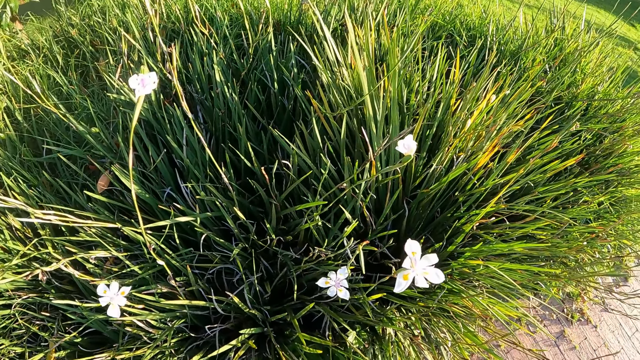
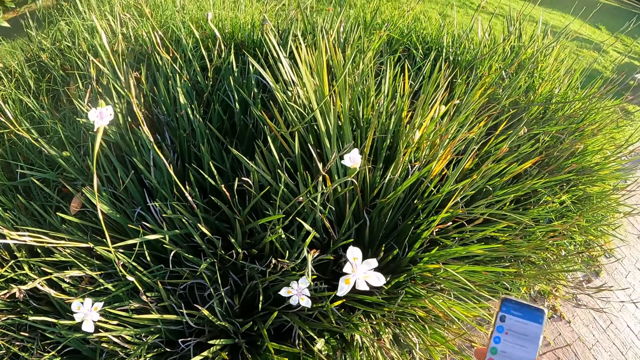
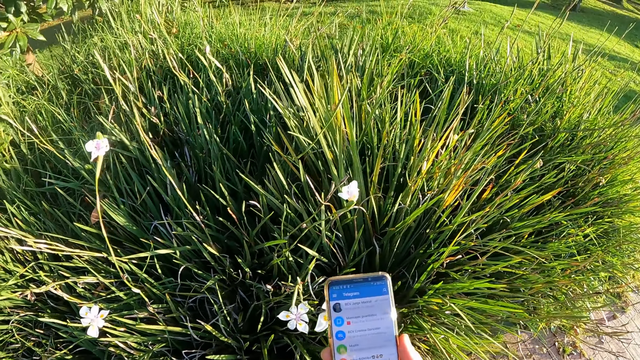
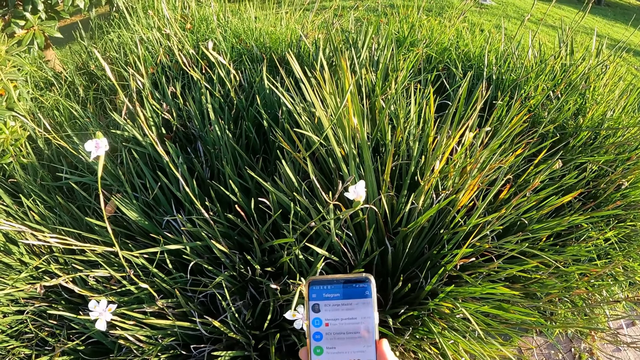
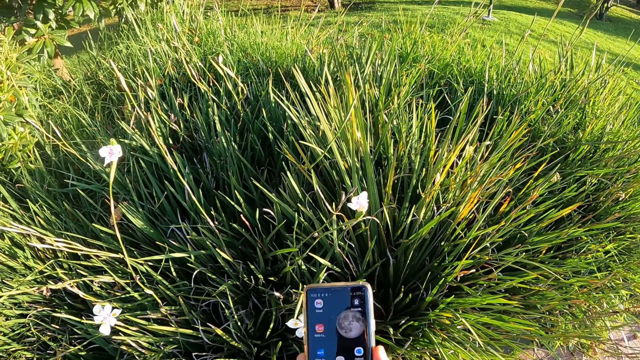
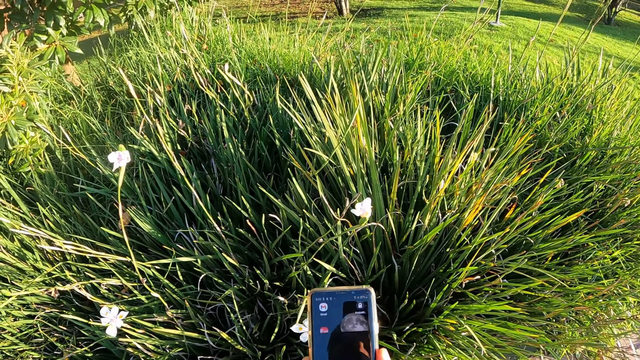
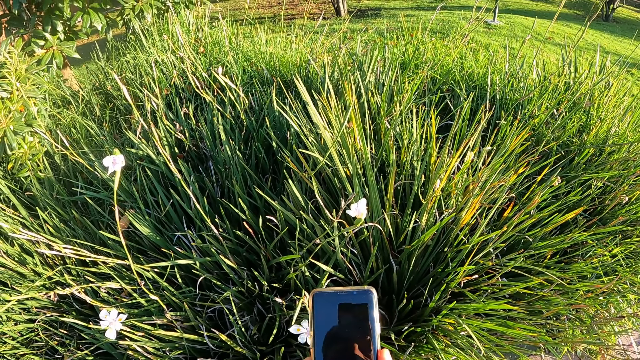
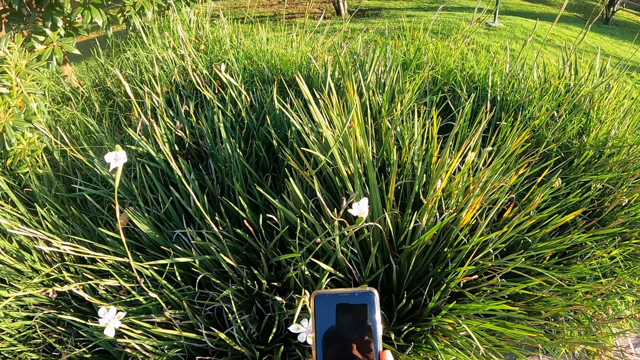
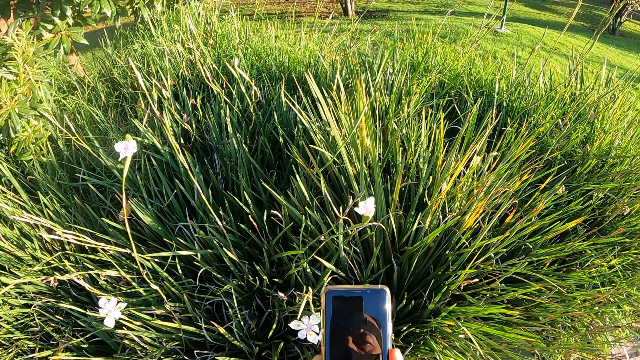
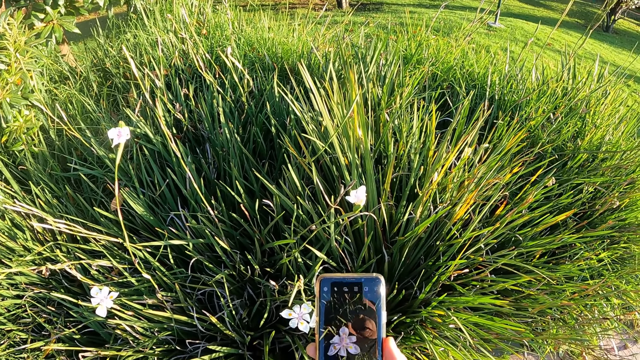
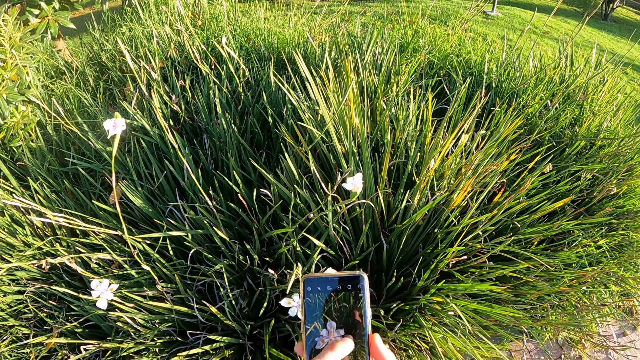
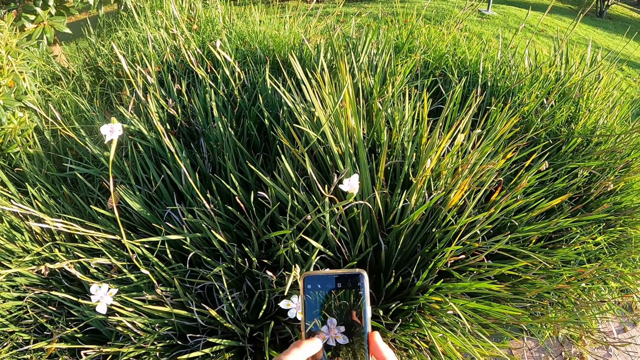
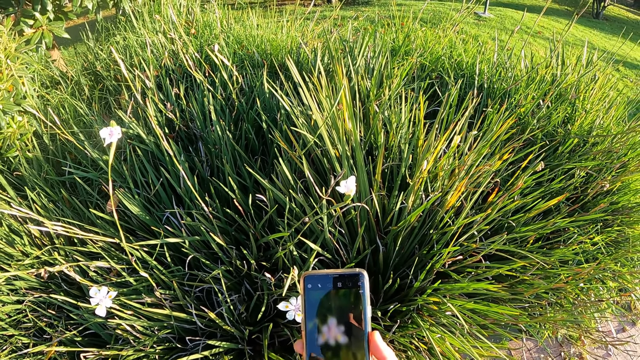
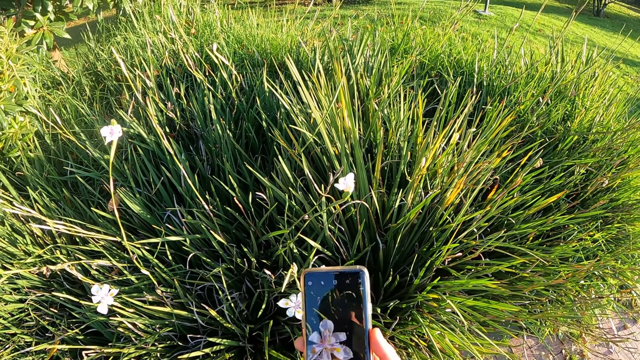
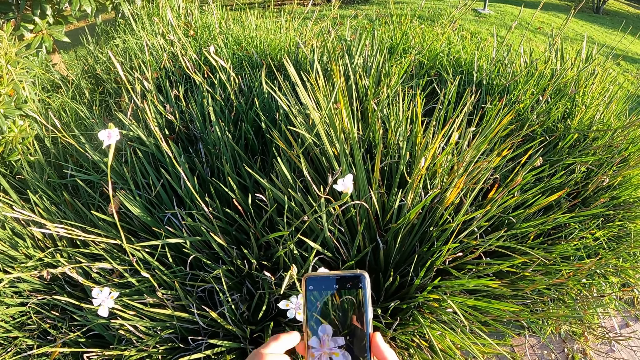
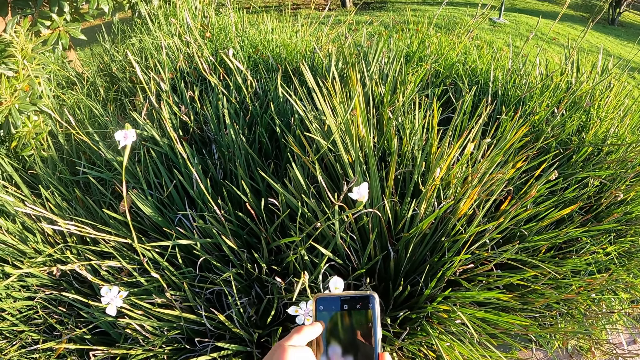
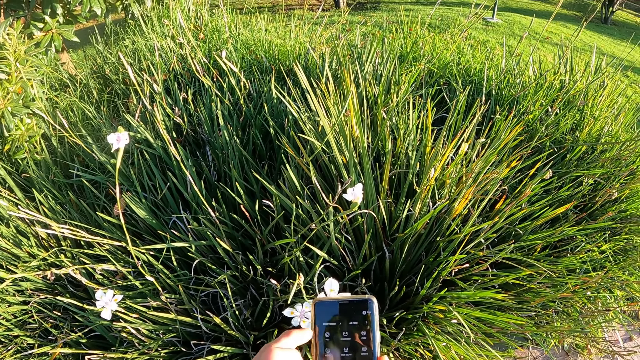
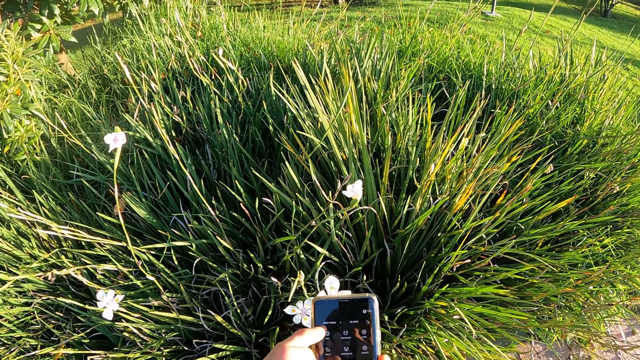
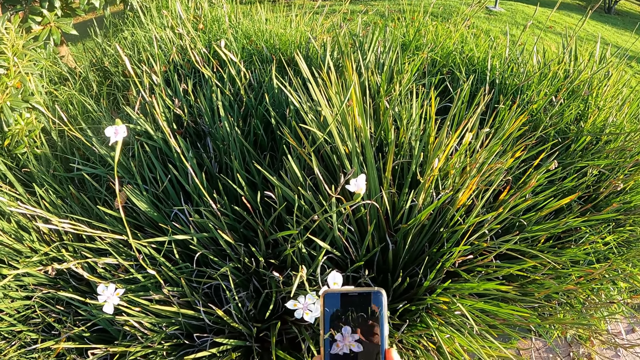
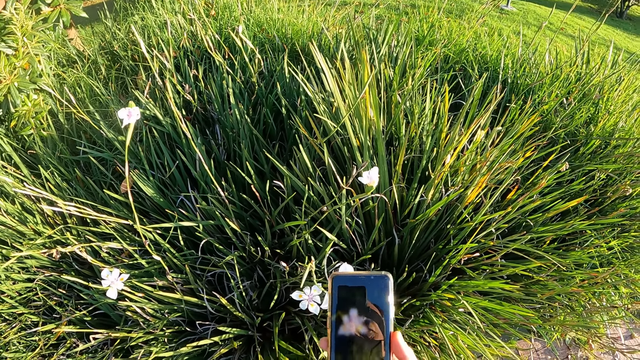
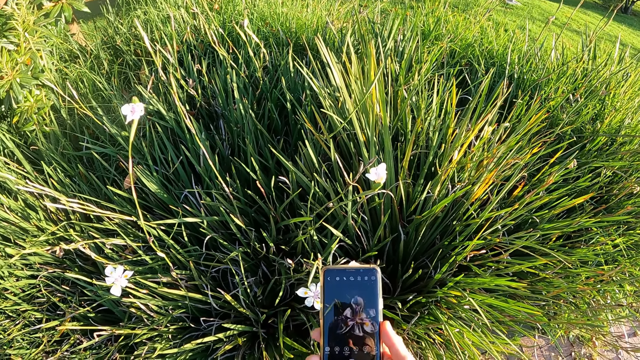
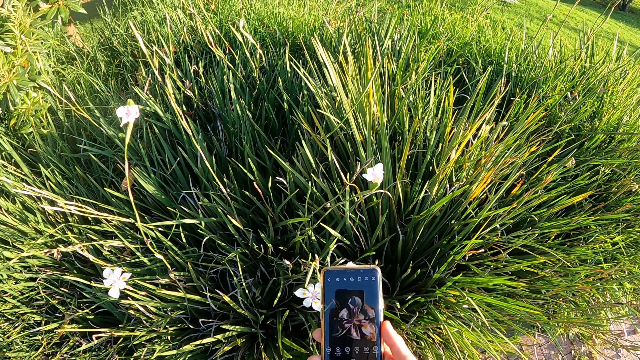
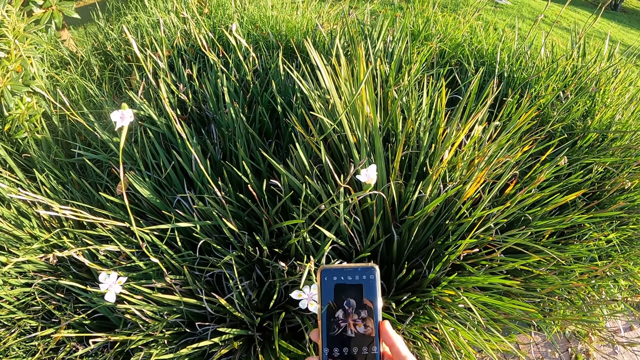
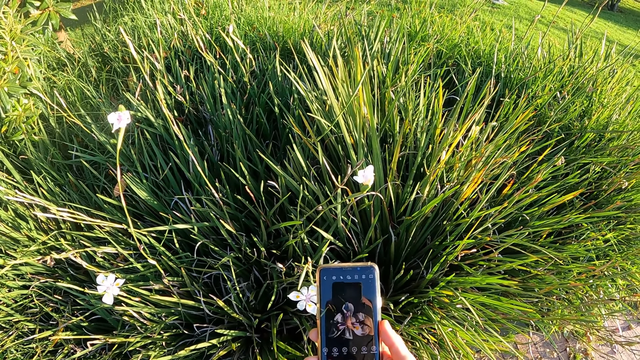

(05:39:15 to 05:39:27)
The camera wearer pulls out a cellphone from his pocket with his right hand. He scrolls the phone. He operates the cellphone in his right hand with his left hand.

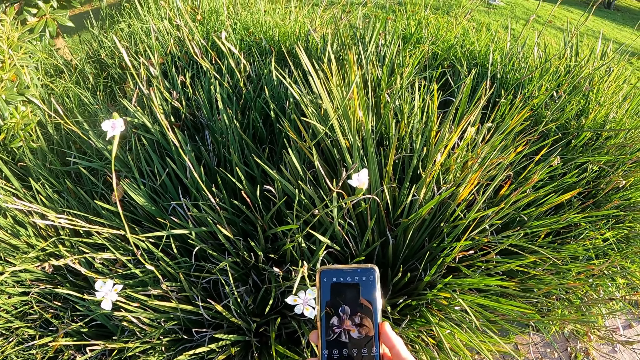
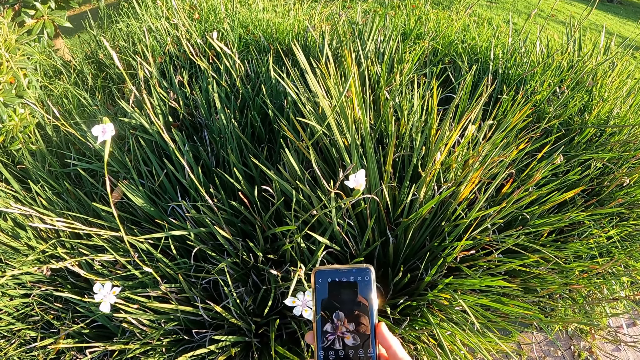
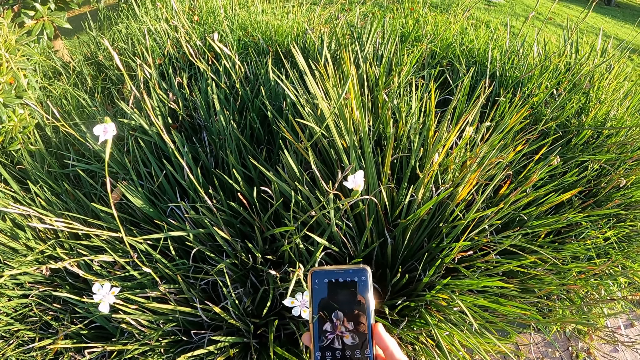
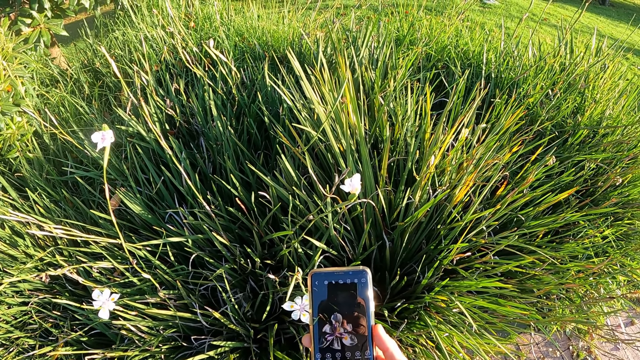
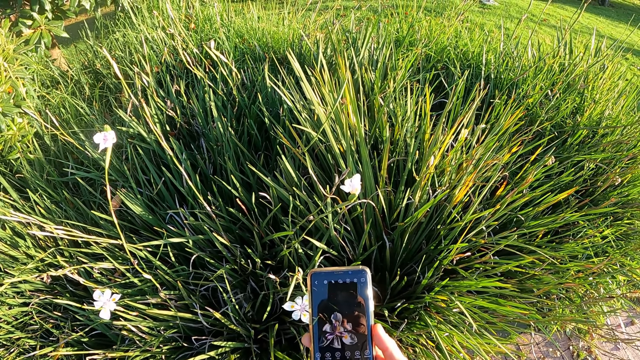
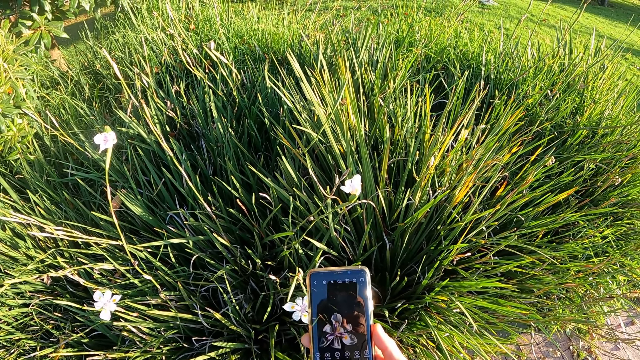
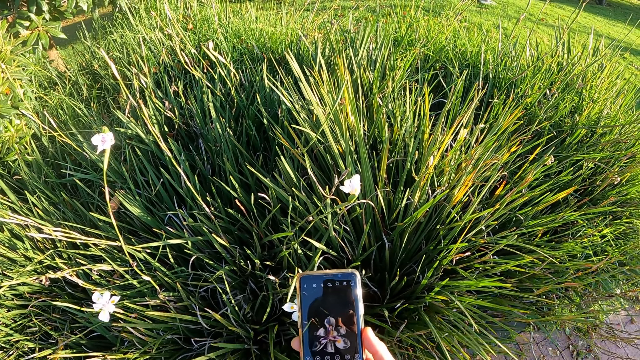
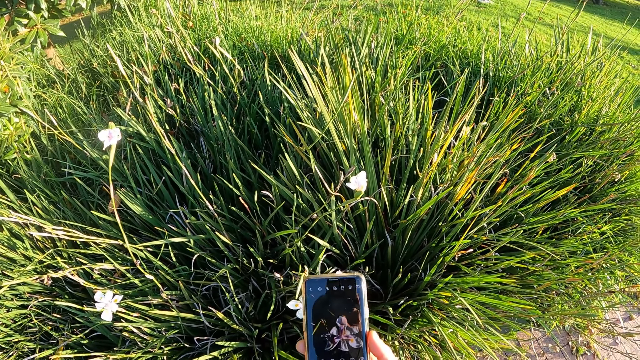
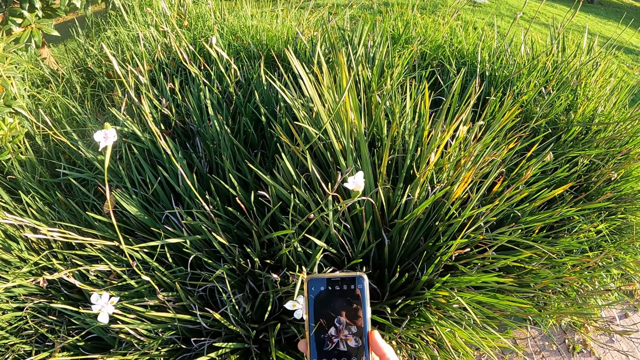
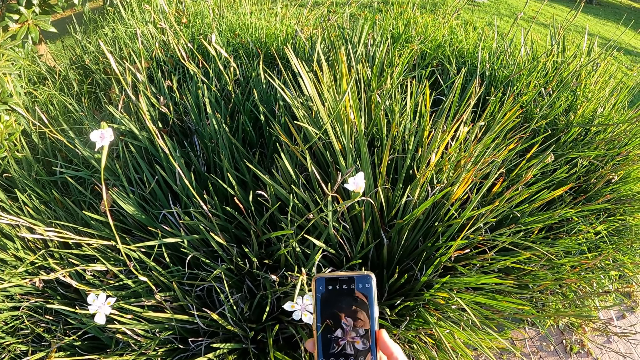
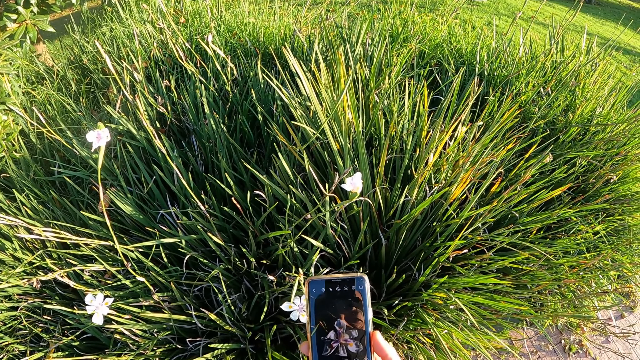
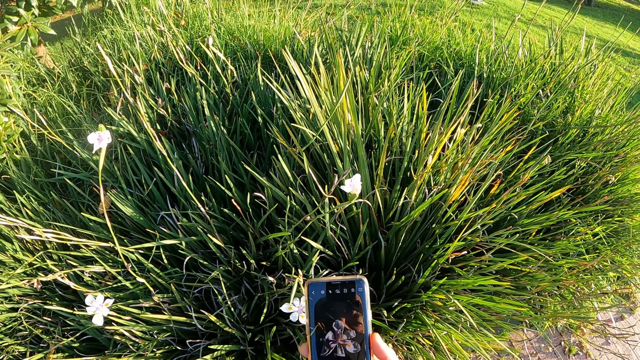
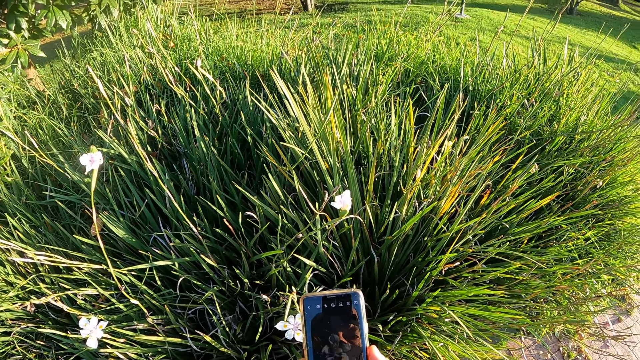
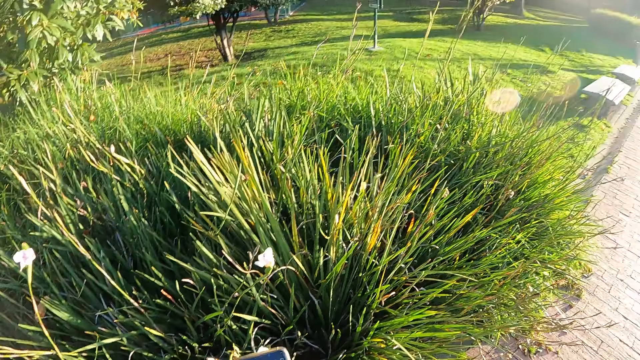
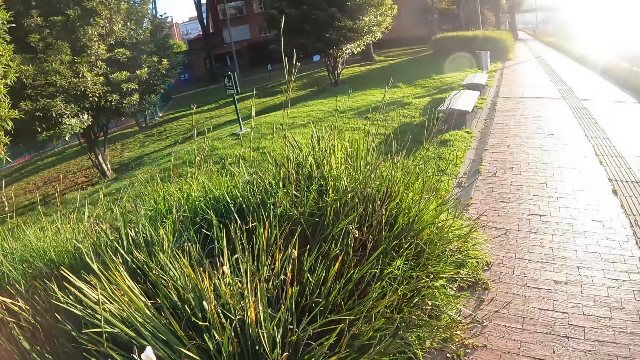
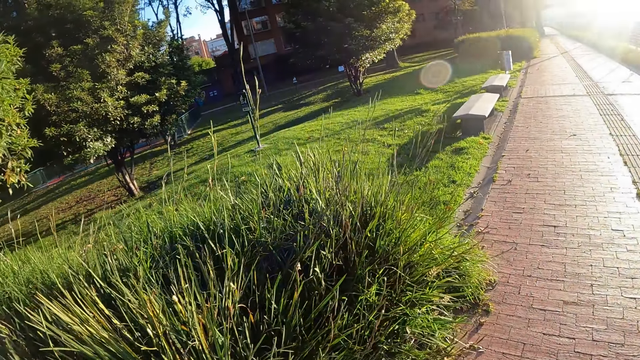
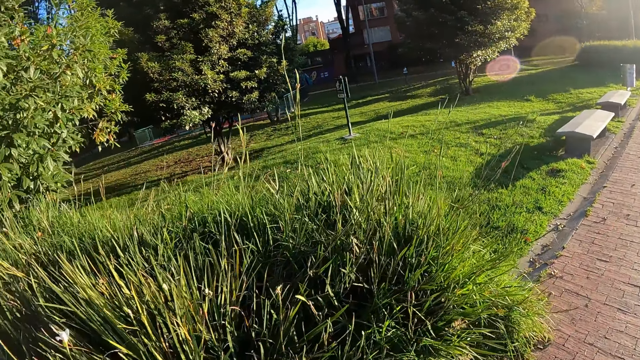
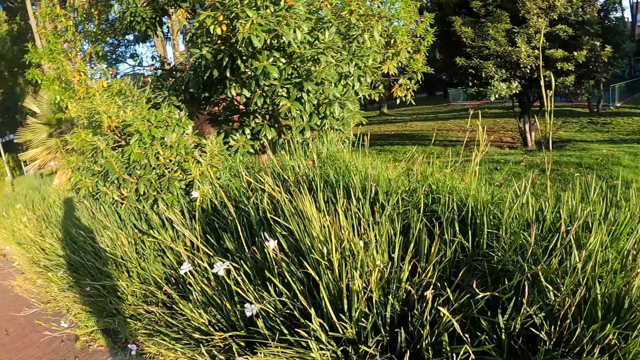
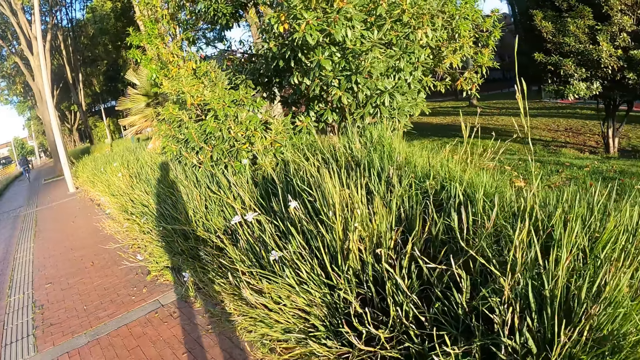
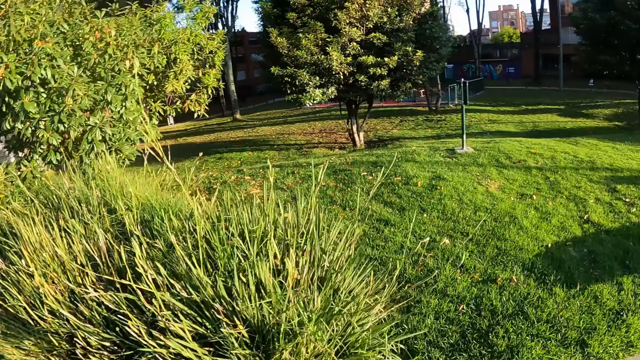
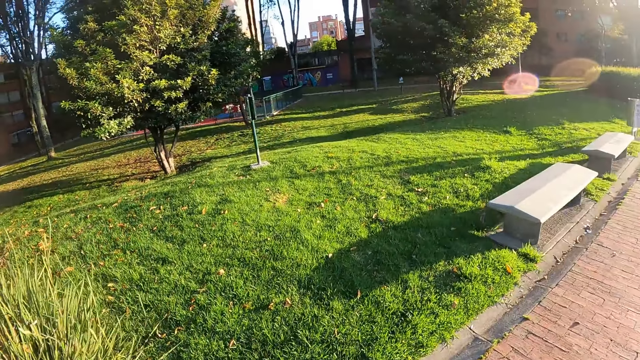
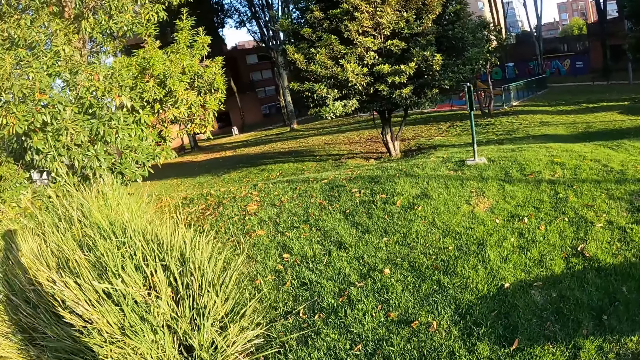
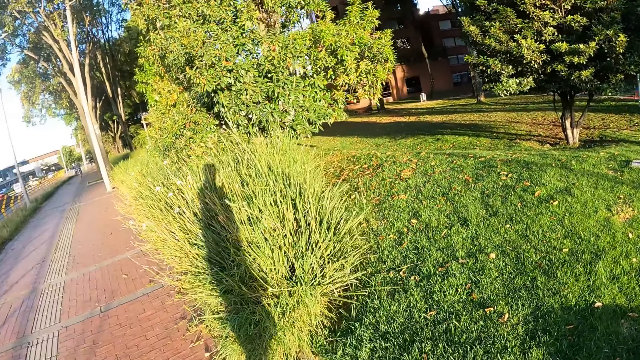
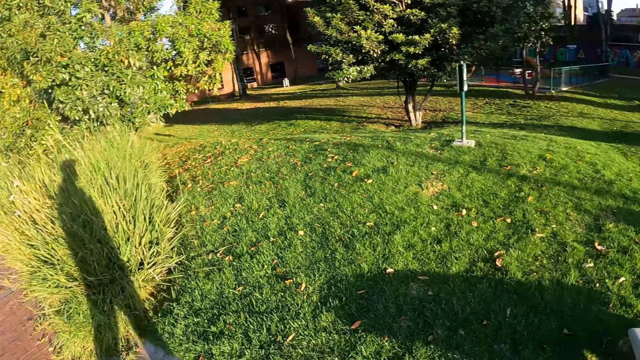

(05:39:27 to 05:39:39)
The camera wearer walks on the sidewalk.
